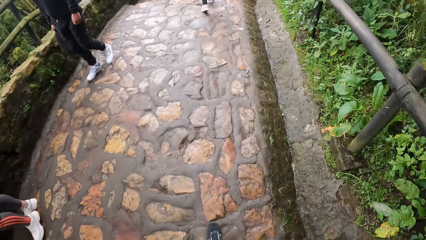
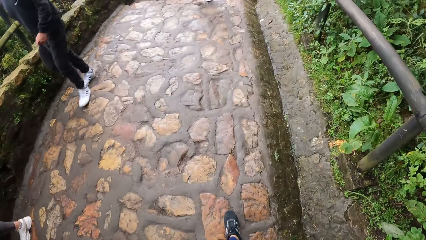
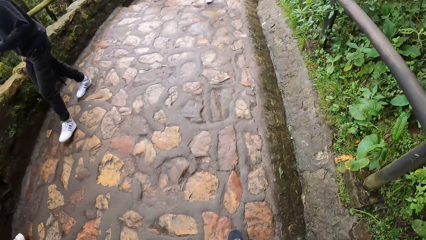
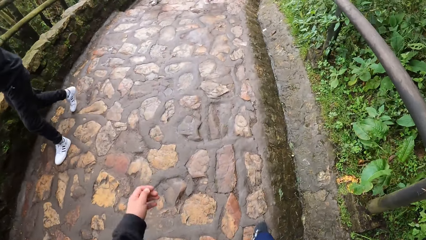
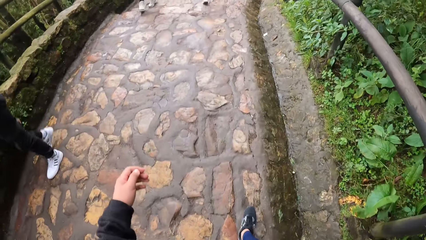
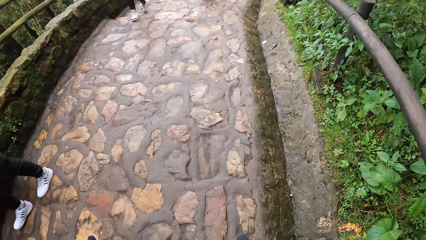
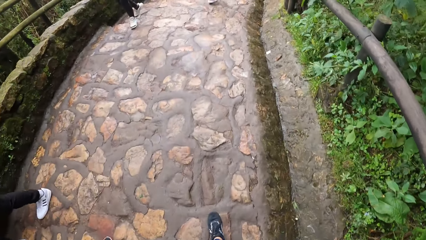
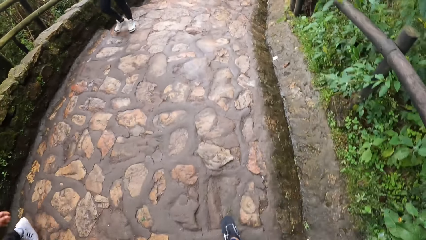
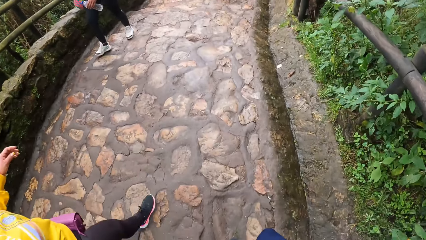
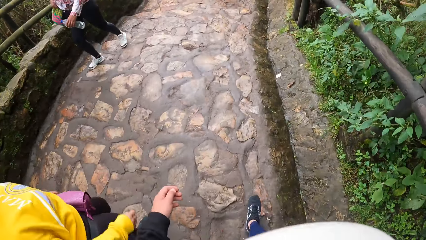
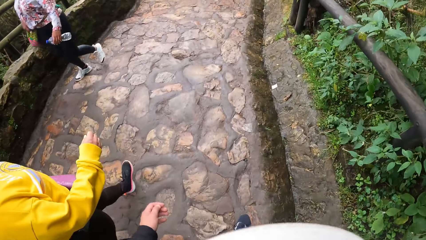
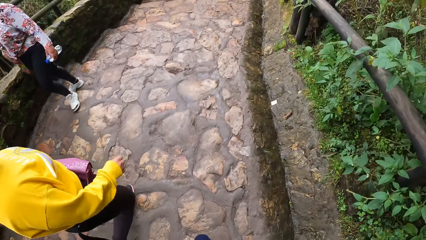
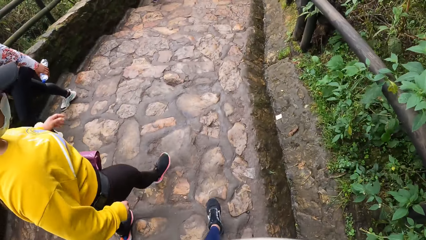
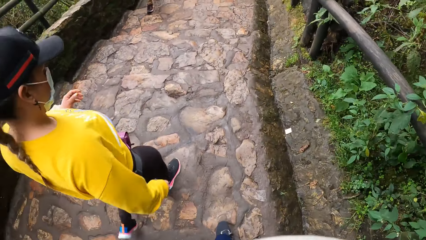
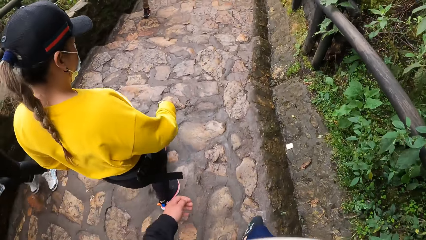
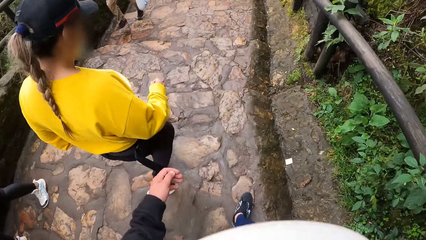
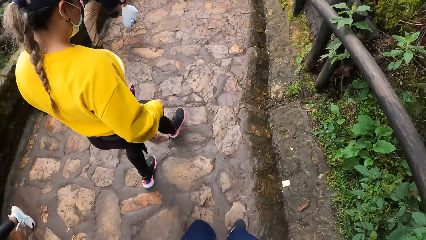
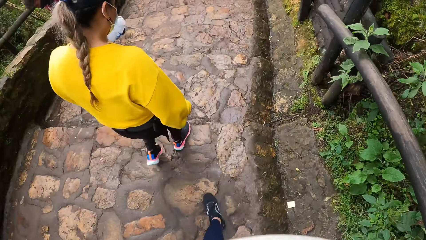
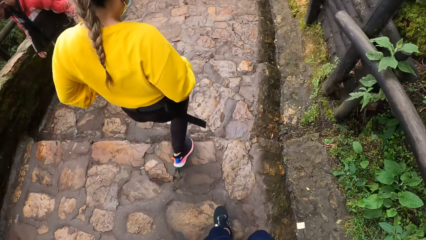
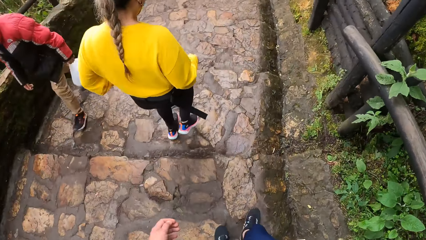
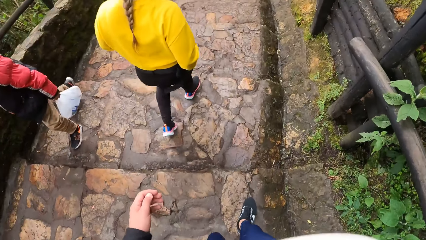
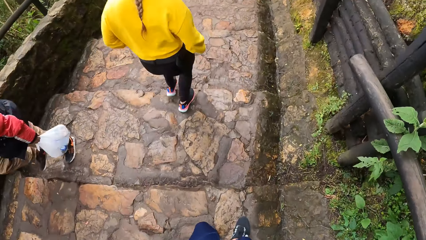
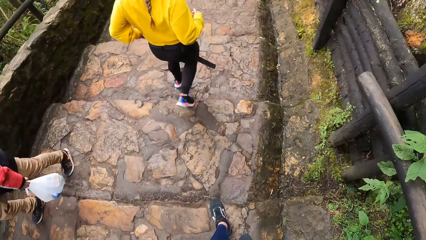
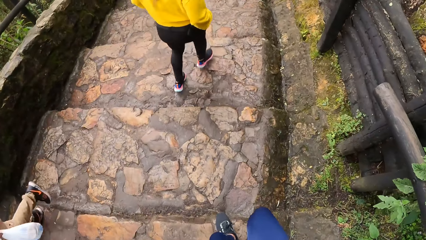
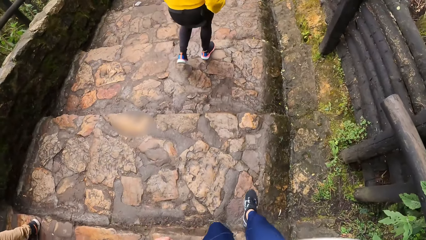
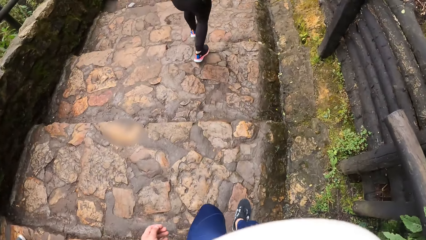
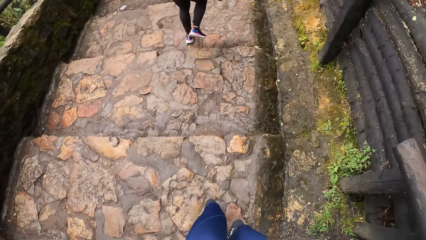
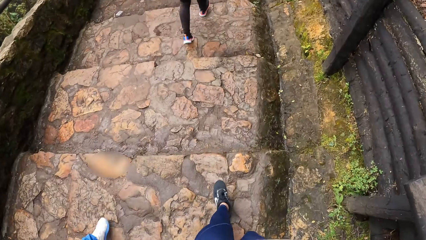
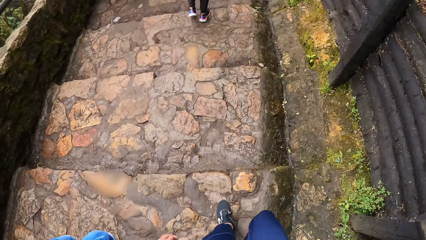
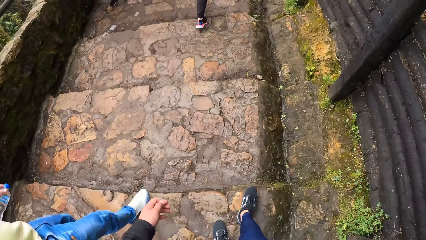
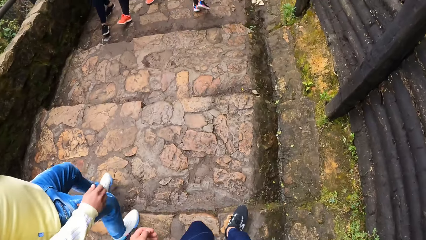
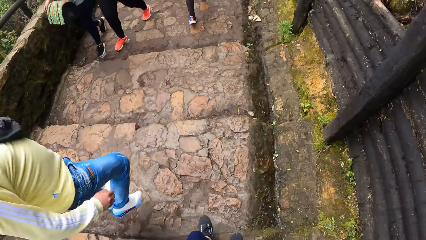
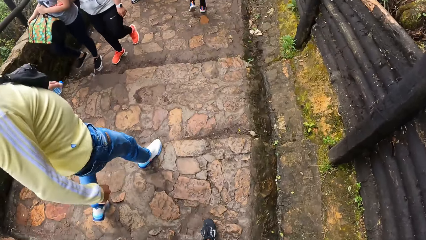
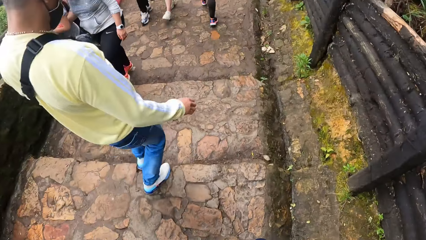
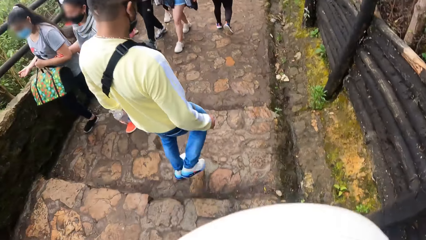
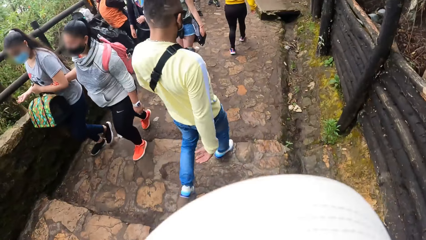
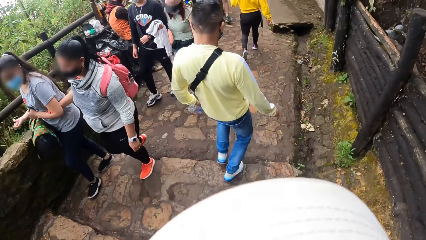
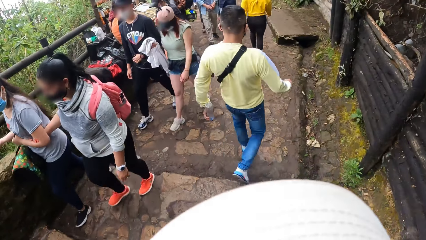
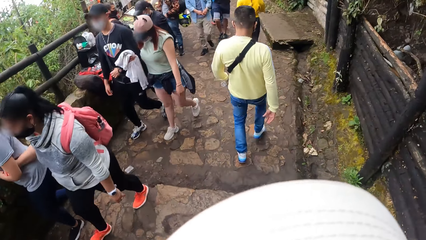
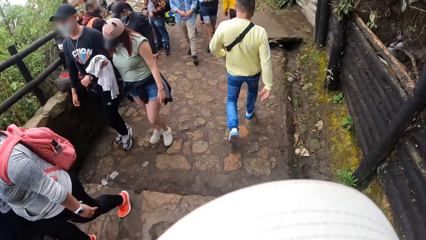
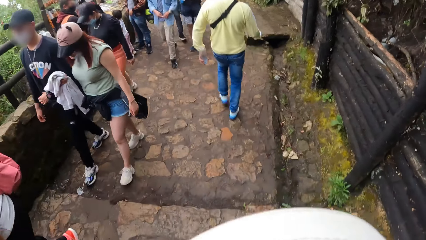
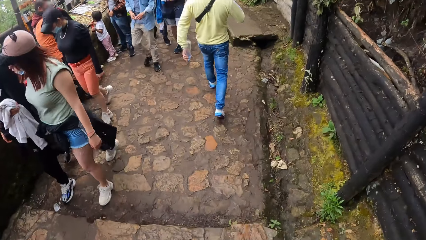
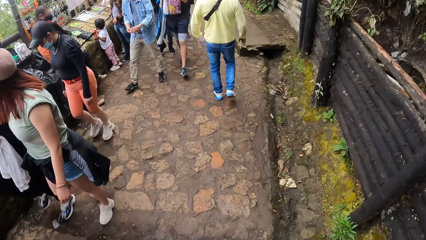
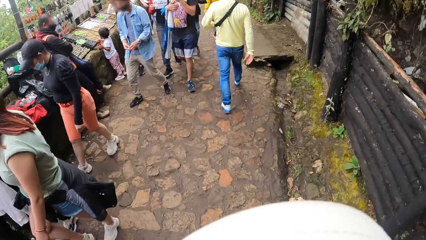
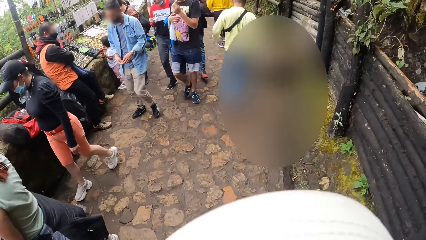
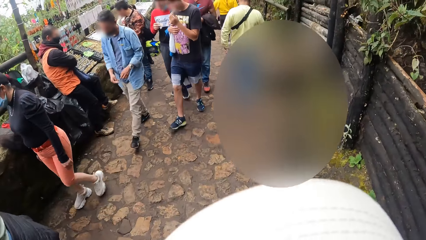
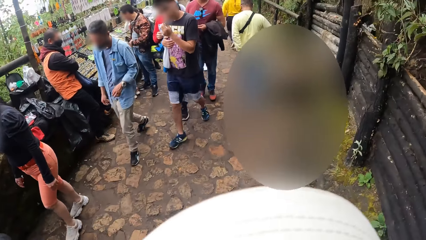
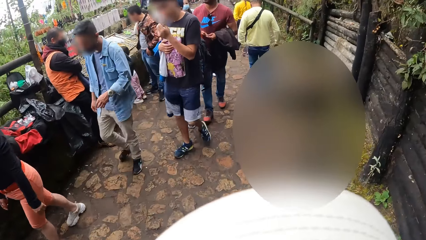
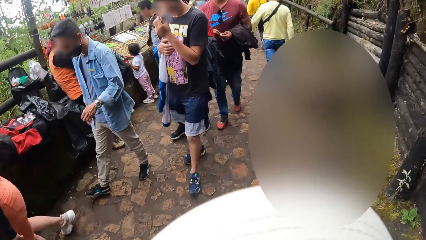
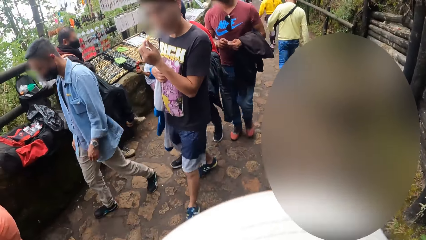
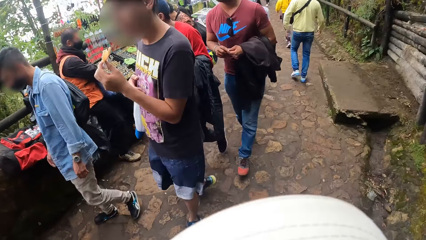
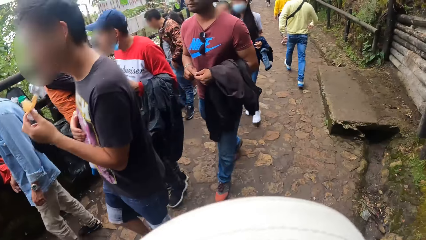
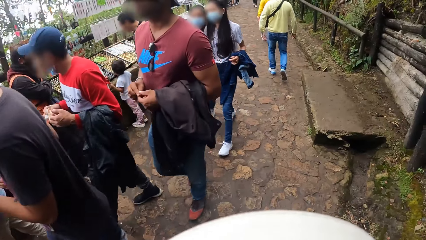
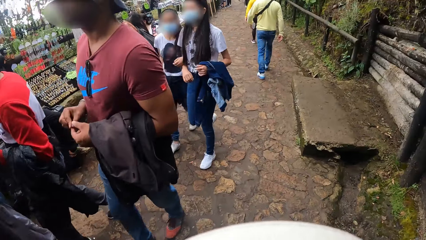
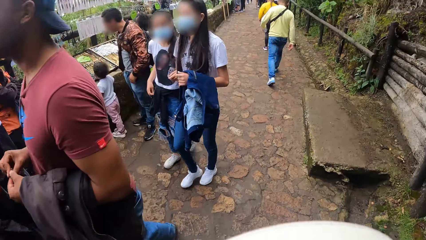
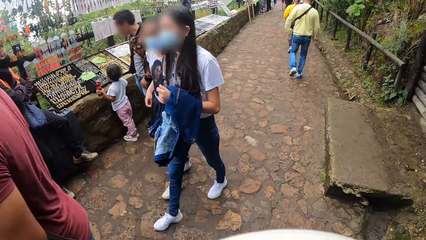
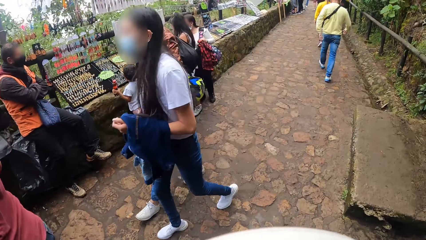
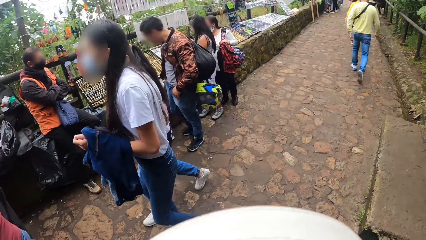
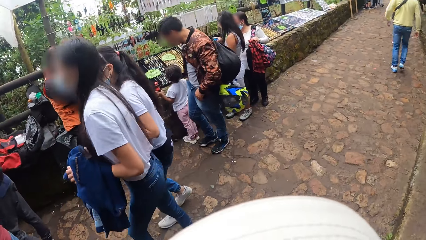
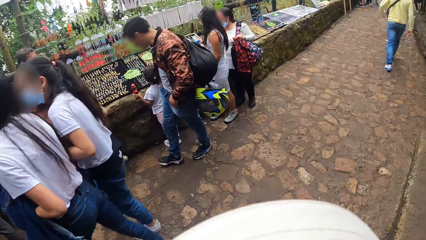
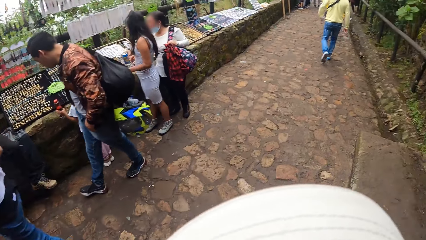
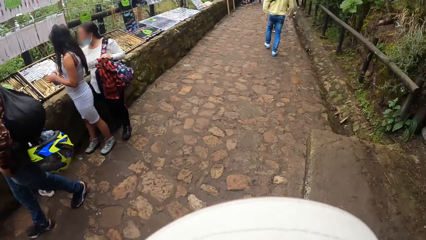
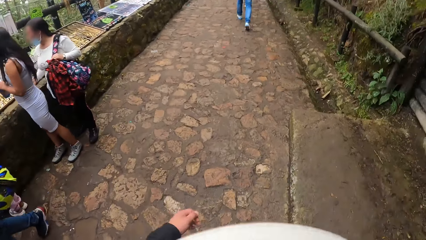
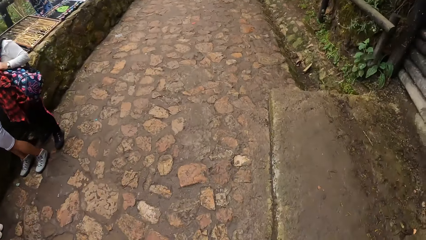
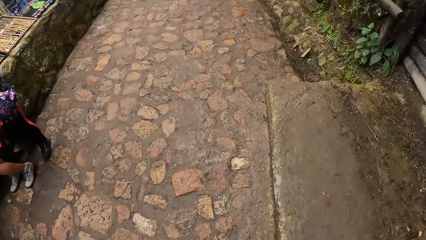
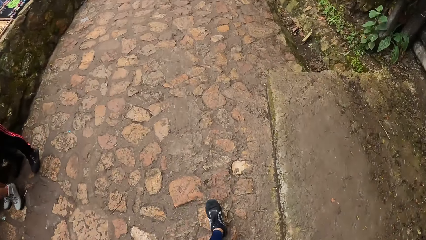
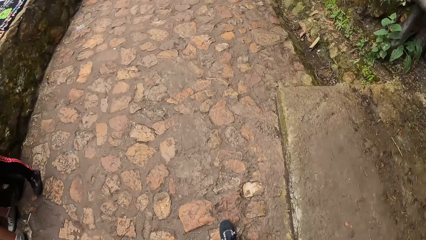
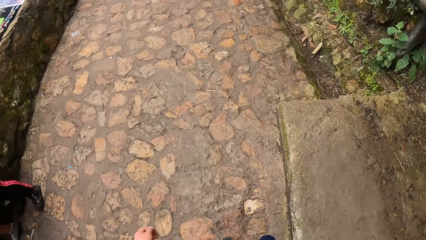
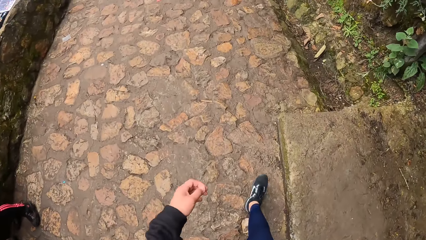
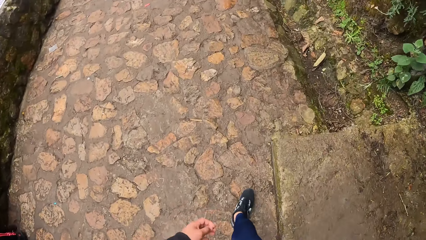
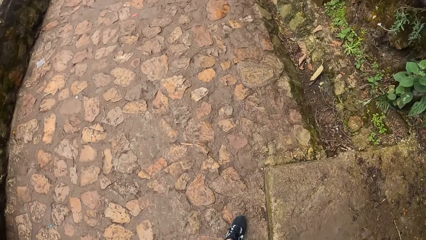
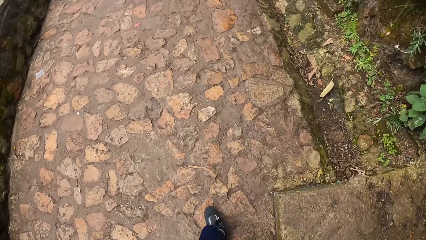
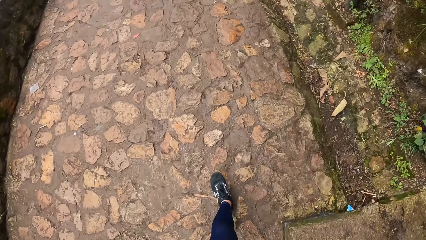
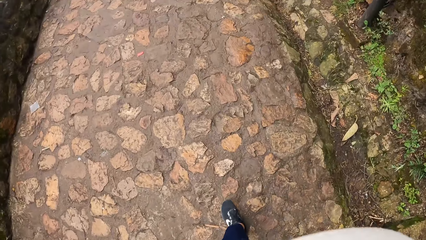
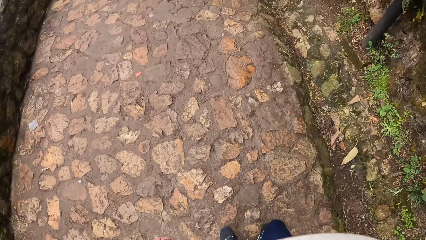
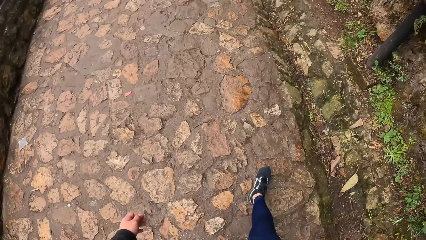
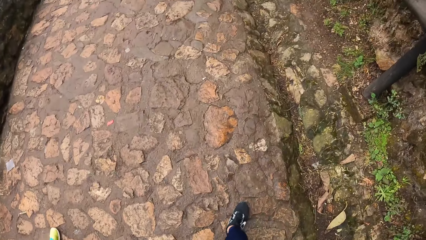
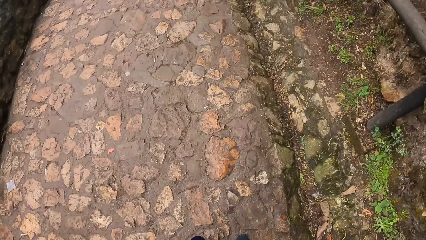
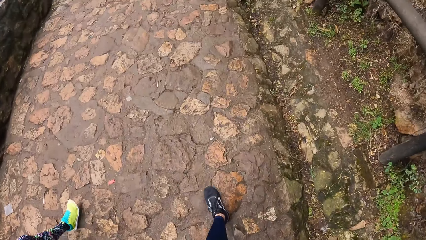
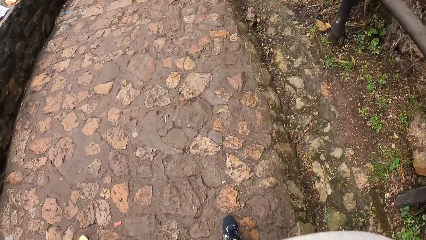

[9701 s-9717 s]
The camera wearer walks. They swing the left hand and walk repeatedly.
